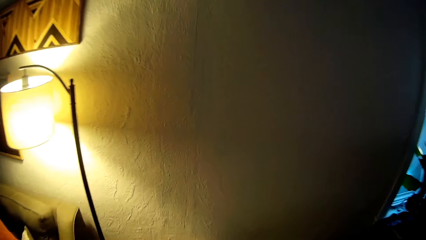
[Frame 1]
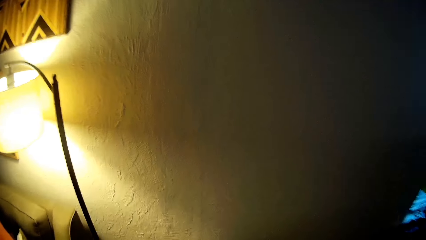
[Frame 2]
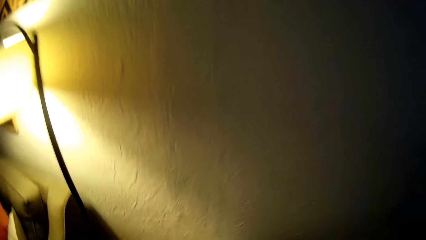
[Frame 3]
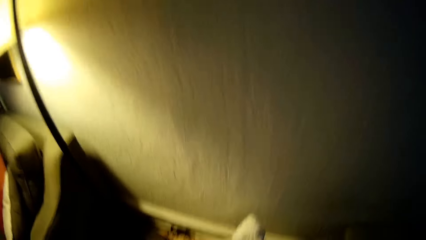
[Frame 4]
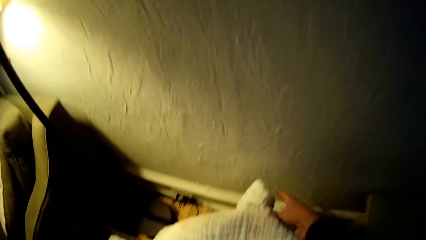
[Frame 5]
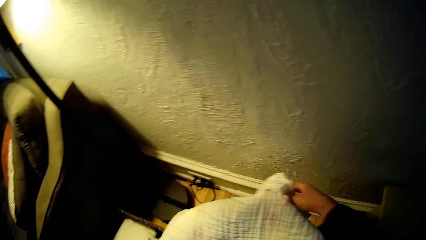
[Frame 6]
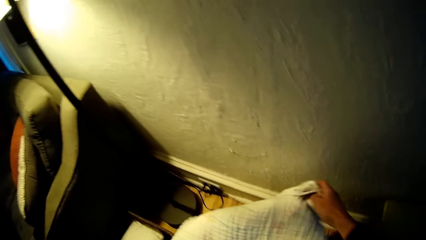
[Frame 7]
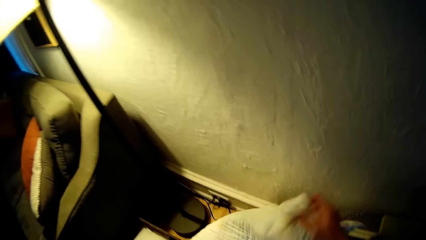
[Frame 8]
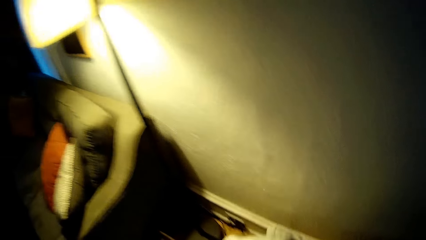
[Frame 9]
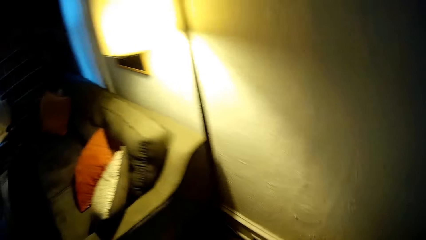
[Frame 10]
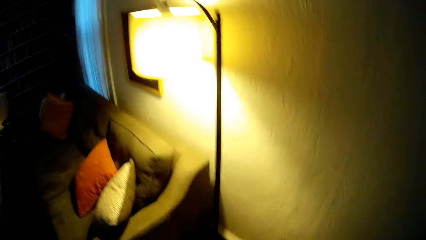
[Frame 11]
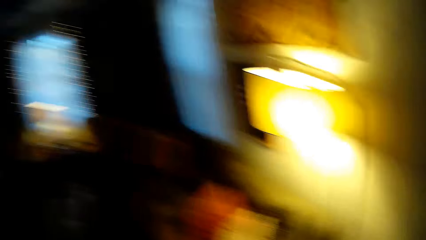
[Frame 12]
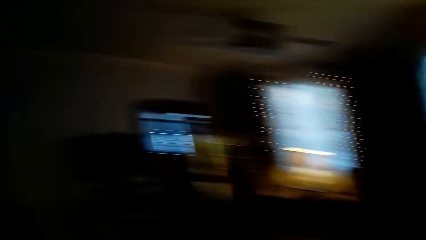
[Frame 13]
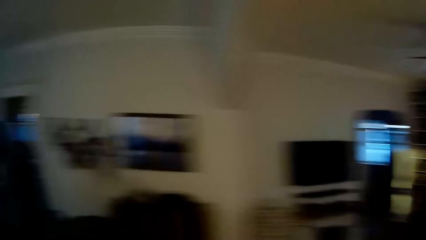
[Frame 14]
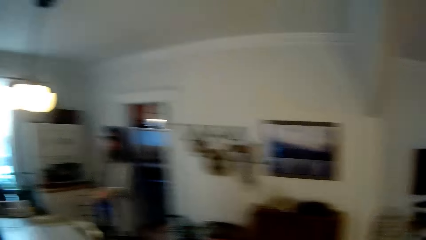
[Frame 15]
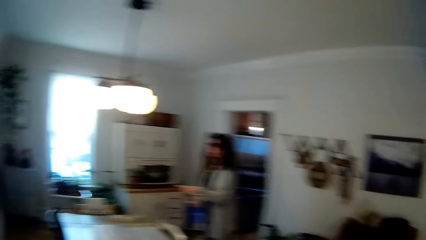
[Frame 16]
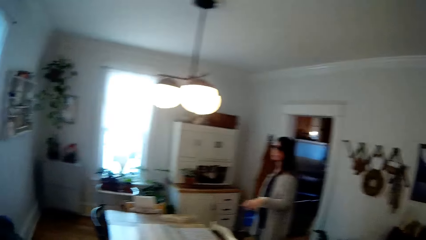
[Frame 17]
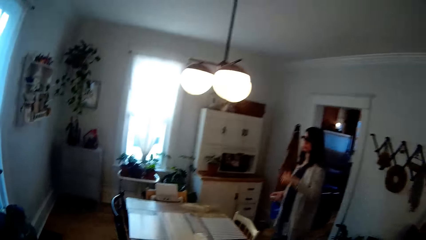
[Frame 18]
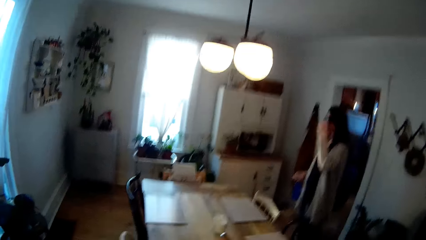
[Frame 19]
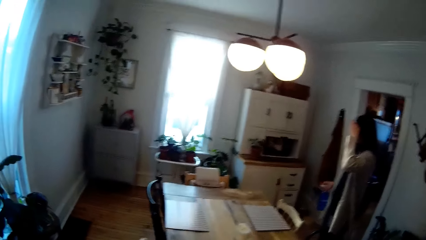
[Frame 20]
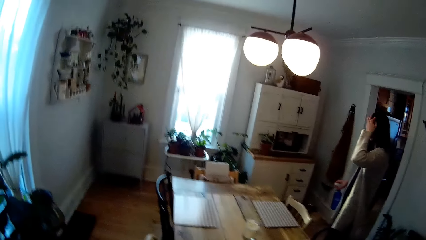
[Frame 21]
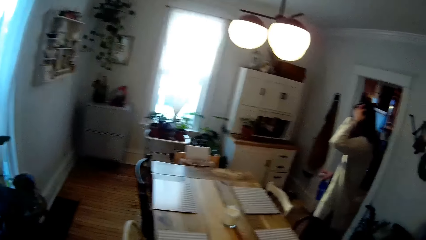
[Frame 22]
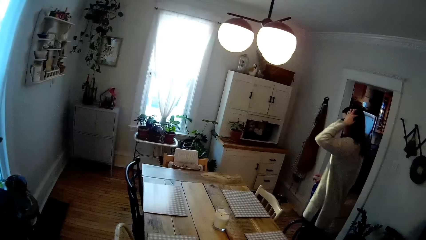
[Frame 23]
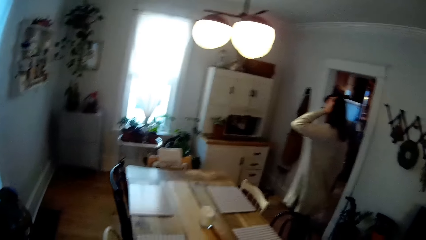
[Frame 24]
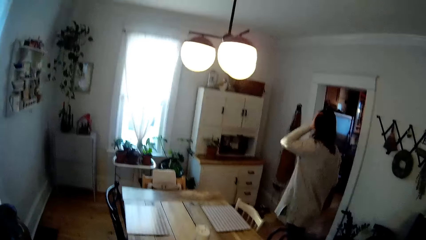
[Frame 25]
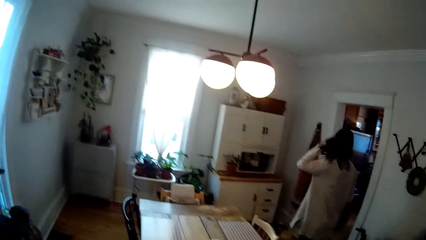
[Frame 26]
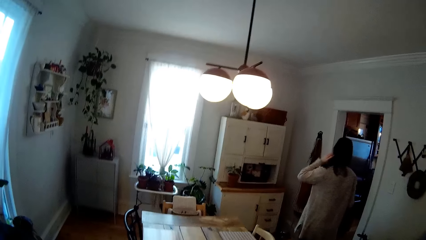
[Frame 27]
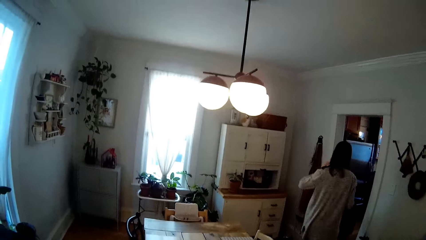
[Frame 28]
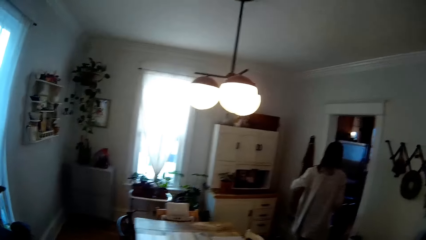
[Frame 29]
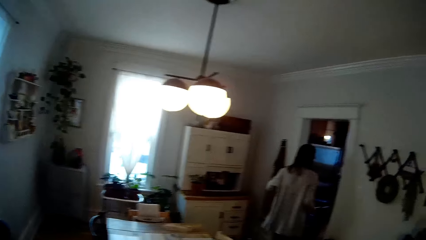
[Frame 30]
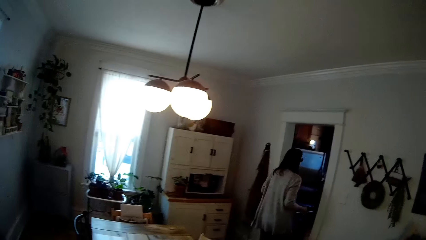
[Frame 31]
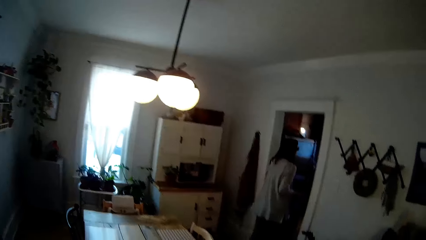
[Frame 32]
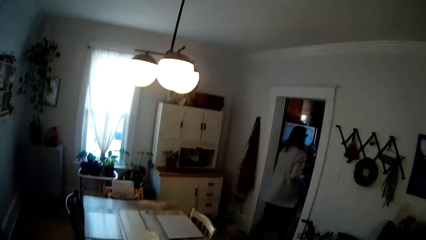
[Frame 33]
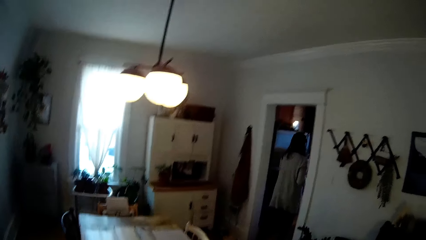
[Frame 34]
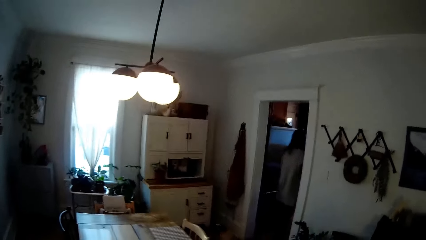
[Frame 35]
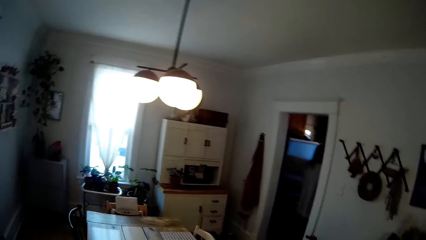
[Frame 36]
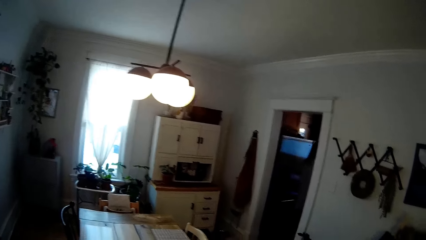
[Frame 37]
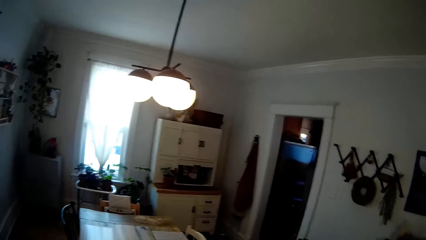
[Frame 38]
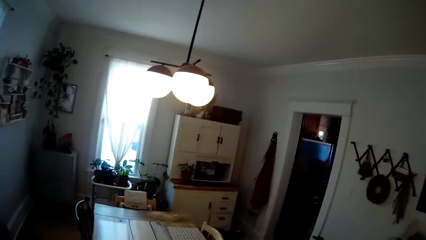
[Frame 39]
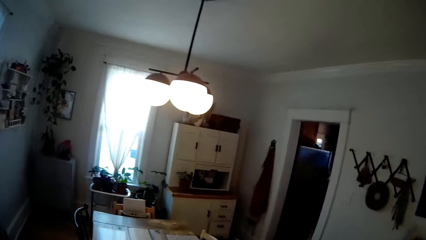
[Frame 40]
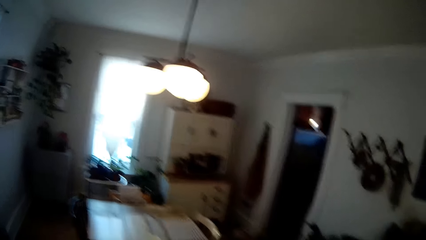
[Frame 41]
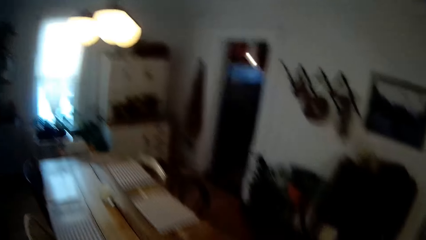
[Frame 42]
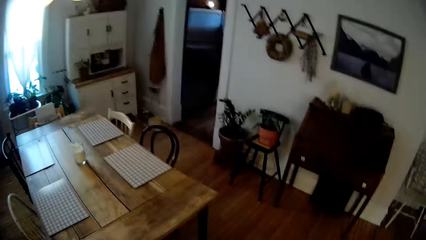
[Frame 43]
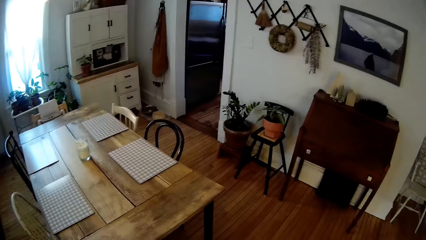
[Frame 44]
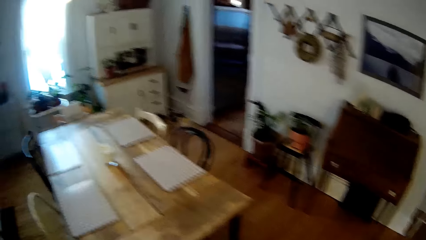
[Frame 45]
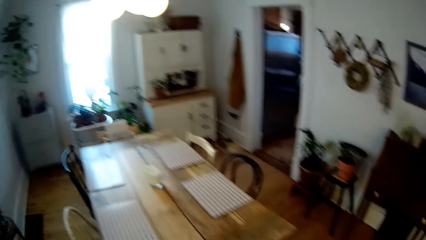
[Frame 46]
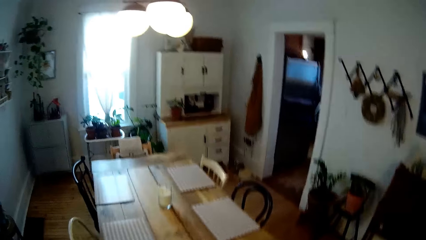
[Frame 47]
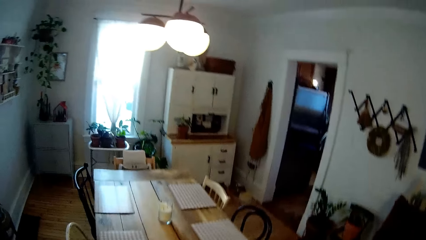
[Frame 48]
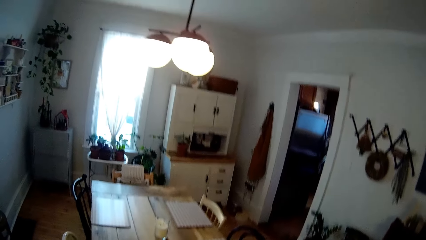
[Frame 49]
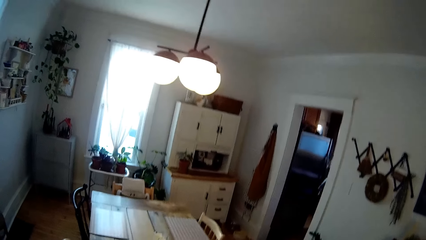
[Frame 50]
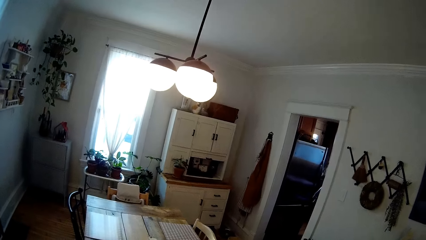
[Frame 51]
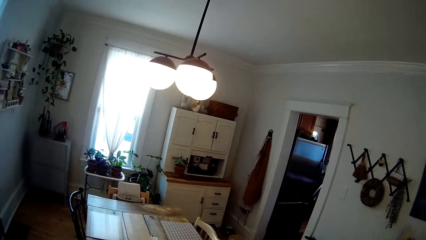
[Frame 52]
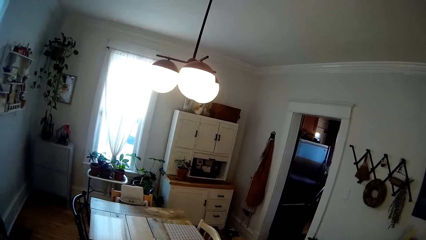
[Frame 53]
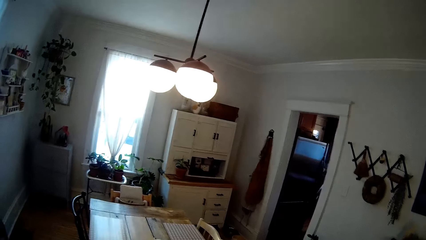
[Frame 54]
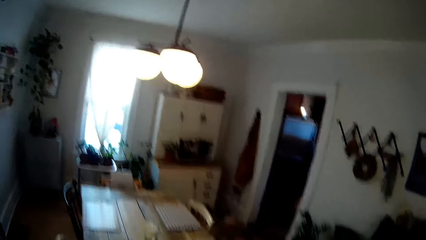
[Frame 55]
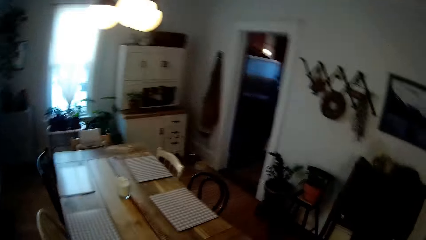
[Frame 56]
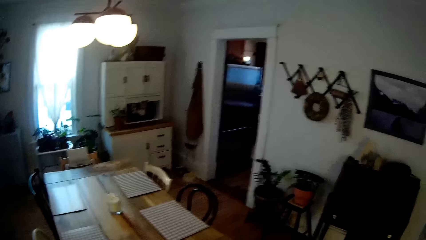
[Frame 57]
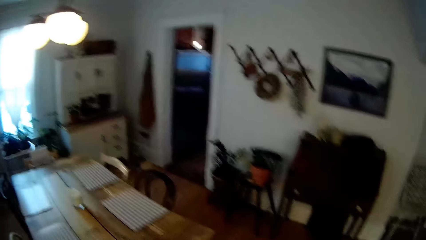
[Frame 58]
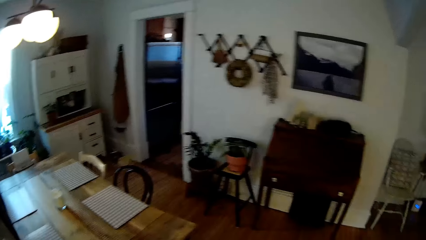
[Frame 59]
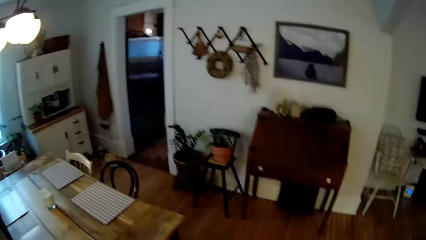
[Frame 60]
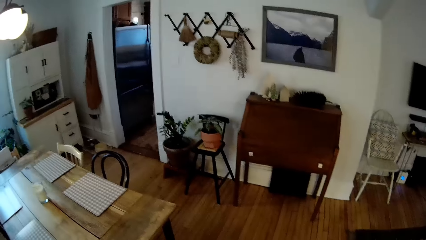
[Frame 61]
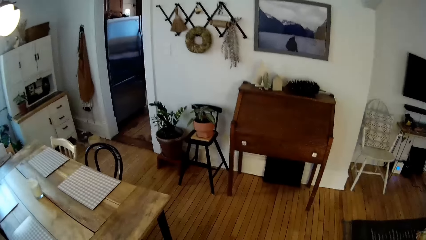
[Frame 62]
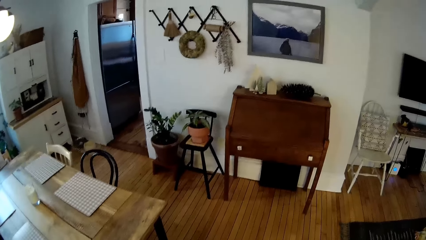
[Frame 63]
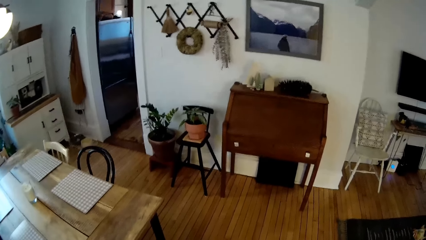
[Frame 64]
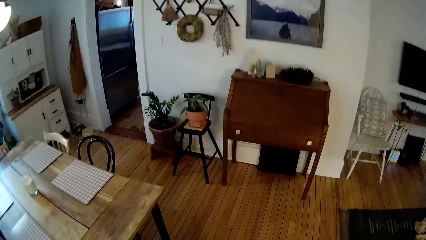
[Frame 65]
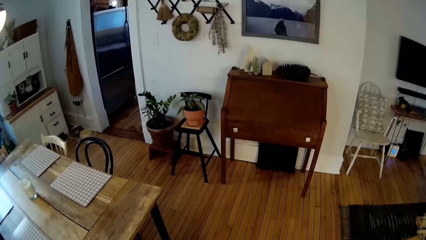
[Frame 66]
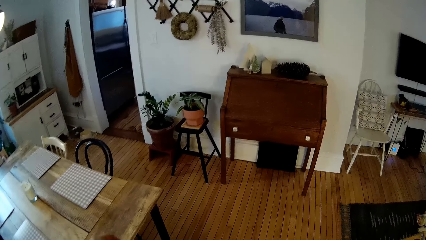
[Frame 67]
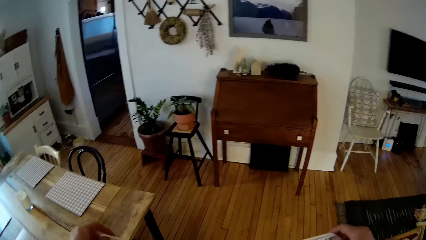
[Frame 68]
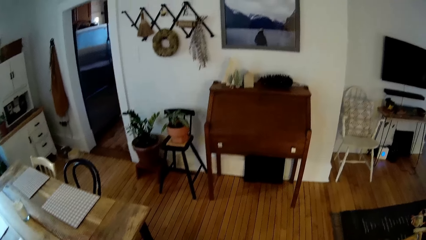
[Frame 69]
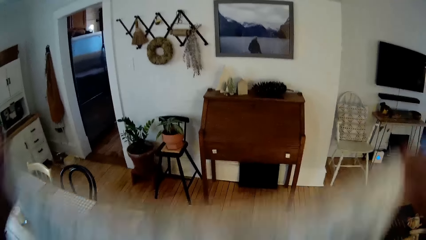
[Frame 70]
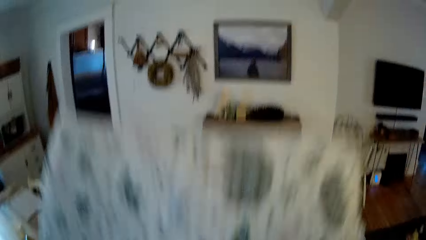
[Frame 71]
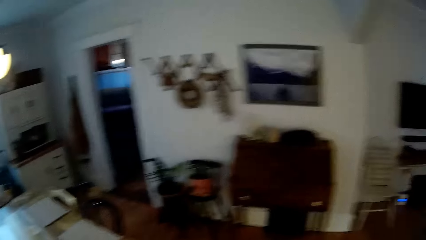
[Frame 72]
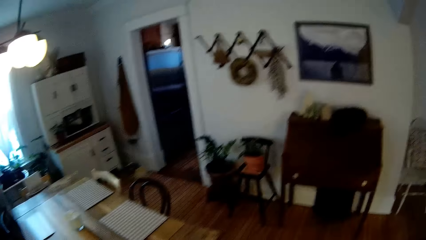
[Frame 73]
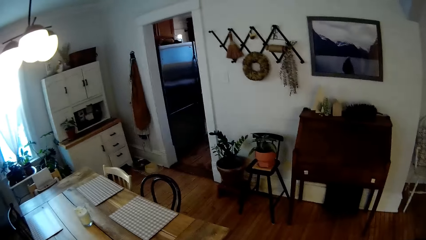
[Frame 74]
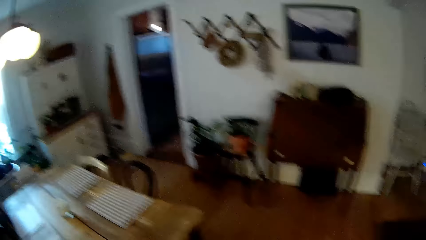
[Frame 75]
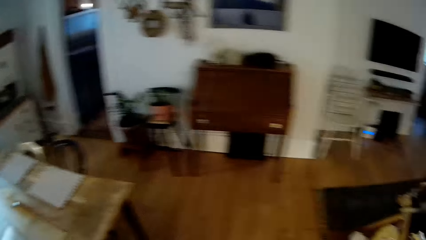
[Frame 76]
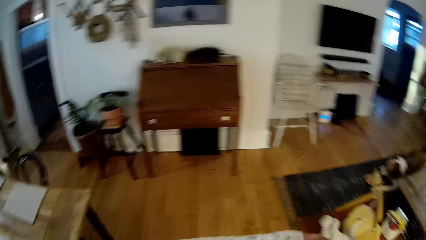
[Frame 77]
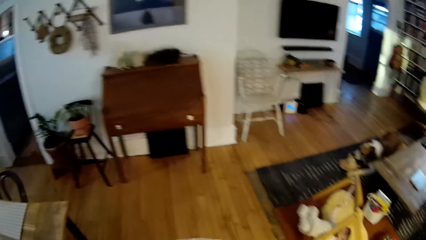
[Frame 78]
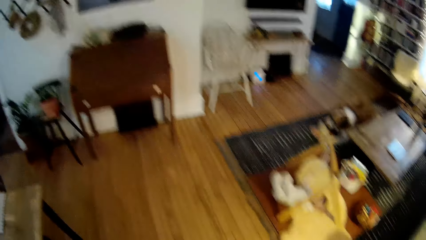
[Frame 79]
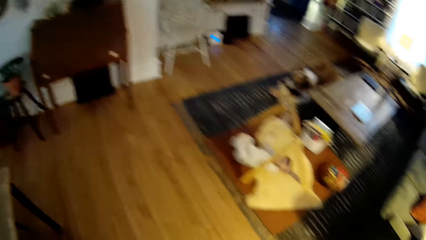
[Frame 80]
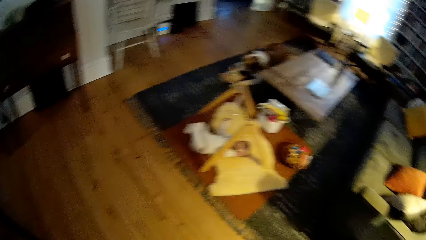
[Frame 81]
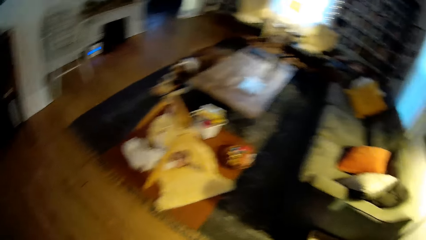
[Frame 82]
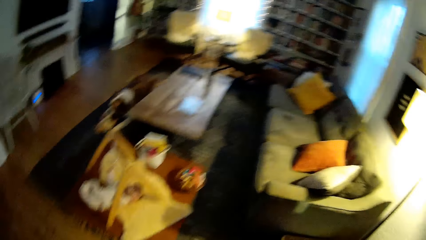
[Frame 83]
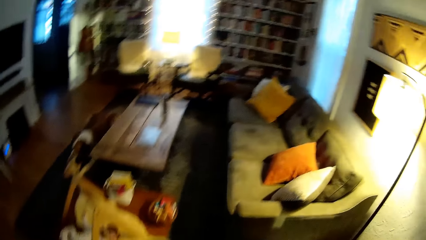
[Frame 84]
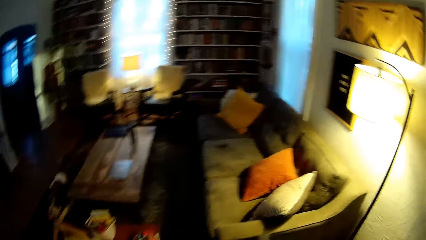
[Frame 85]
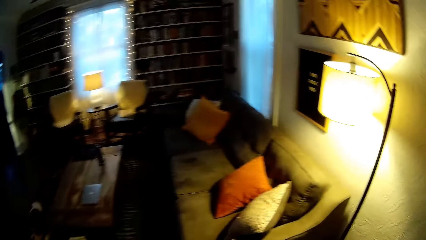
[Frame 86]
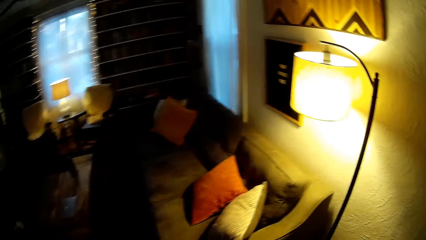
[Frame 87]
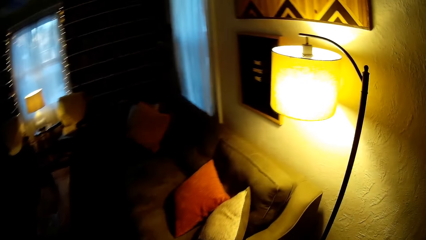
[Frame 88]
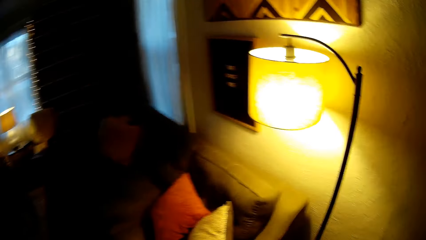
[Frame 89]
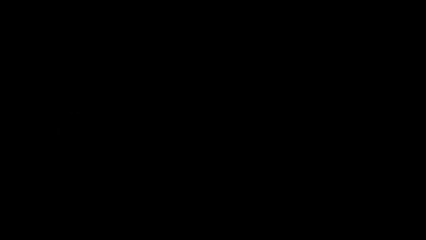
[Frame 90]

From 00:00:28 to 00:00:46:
The camera wearer moves around the room. He picks up a towel on a chair with his right hand. He touches the fabric with the right hand. He looks around. A woman touches the face with the left hand. The woman aligns her hair with the left hand. The woman enters a room. The camera wearer looks around. He does something. He moves the fabric with both hands. He looks around.
